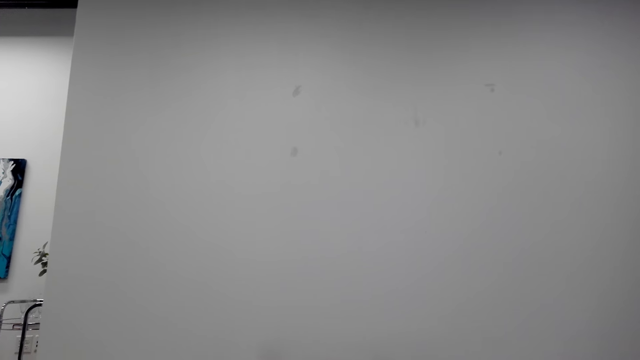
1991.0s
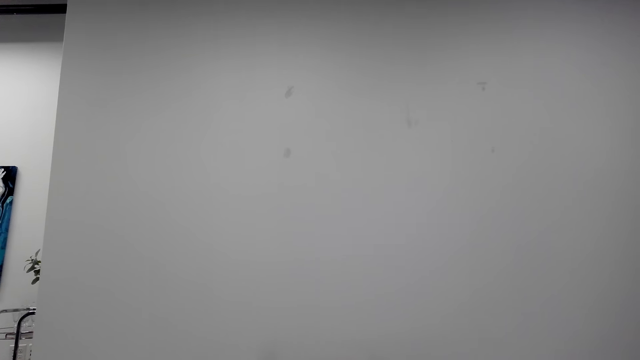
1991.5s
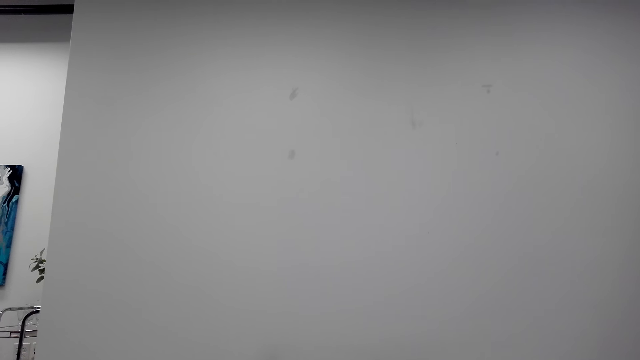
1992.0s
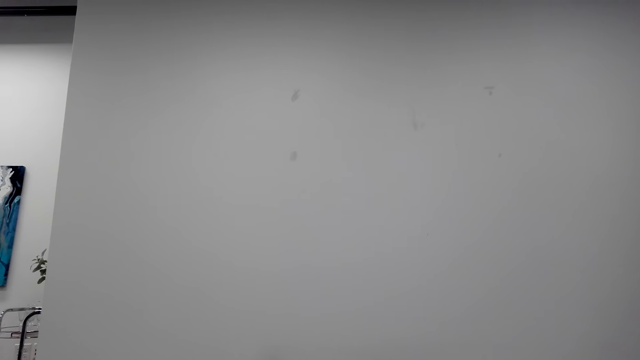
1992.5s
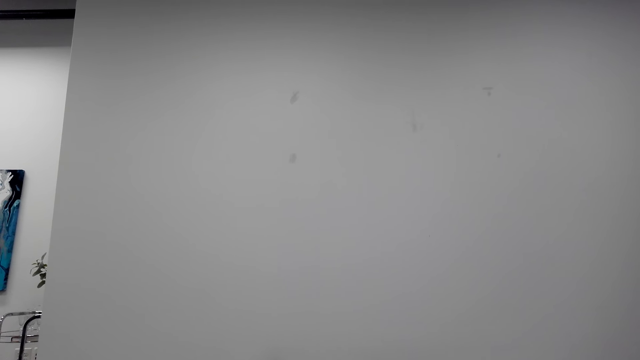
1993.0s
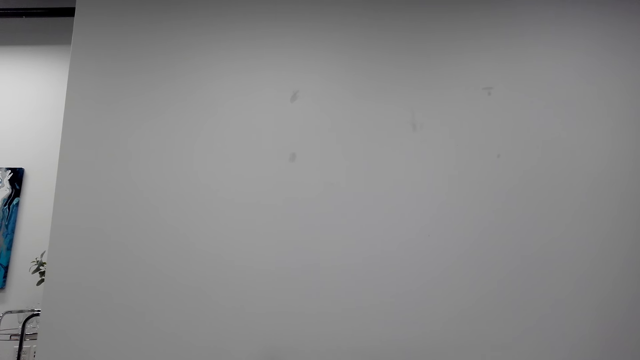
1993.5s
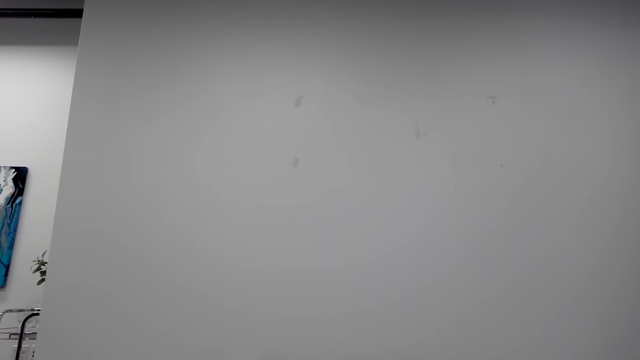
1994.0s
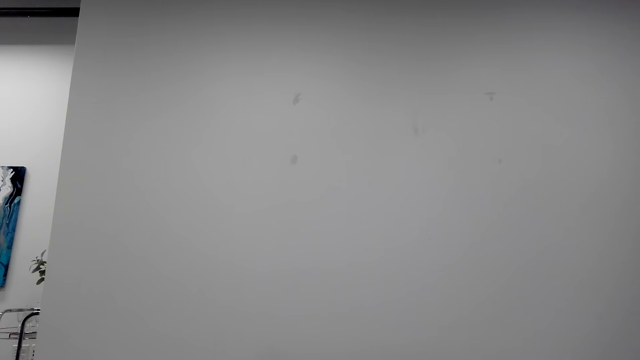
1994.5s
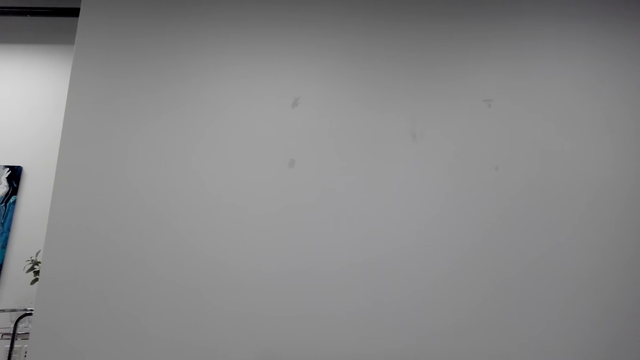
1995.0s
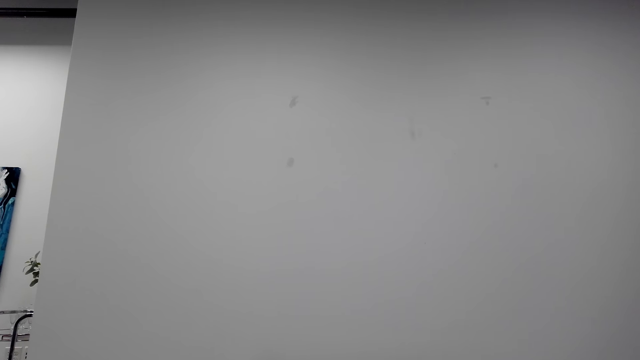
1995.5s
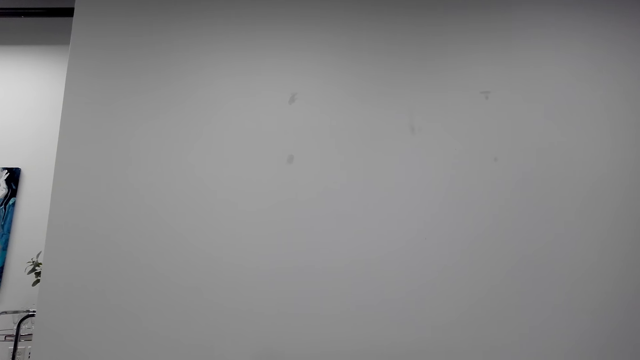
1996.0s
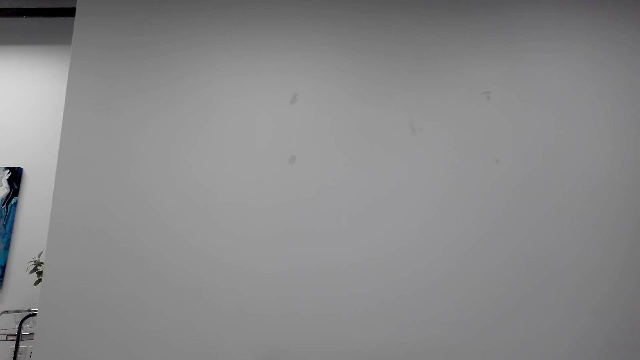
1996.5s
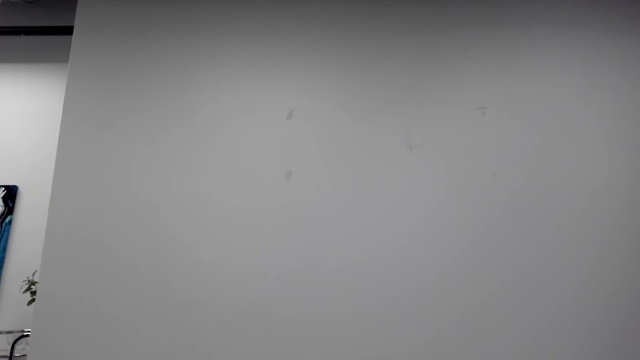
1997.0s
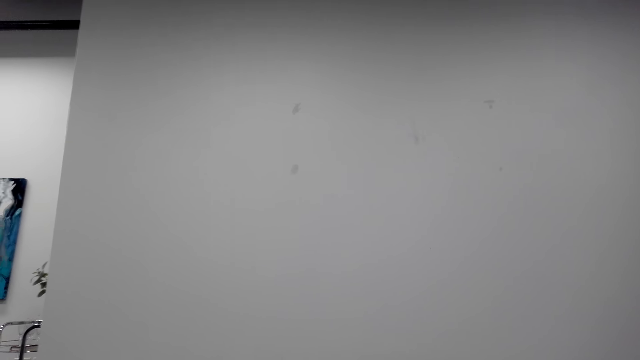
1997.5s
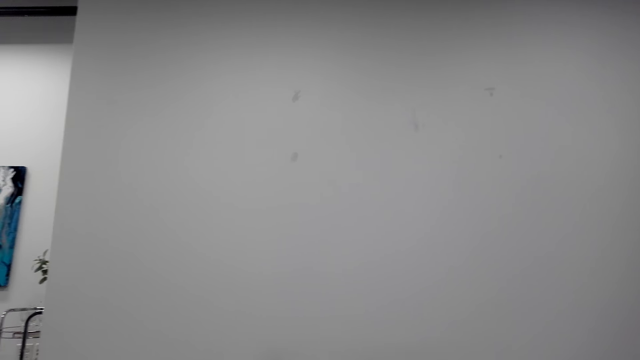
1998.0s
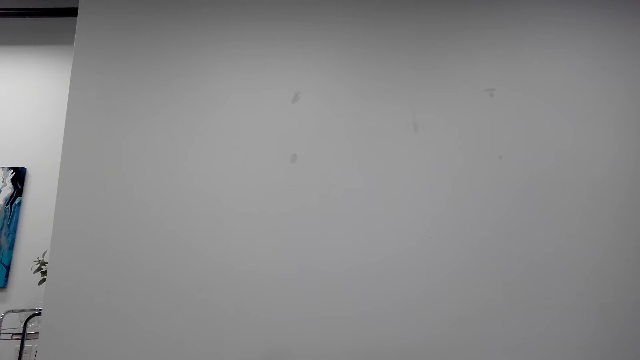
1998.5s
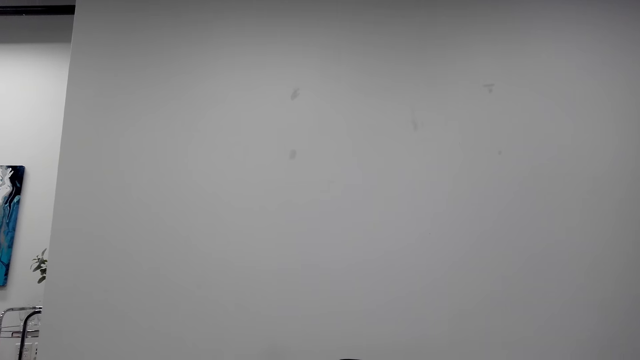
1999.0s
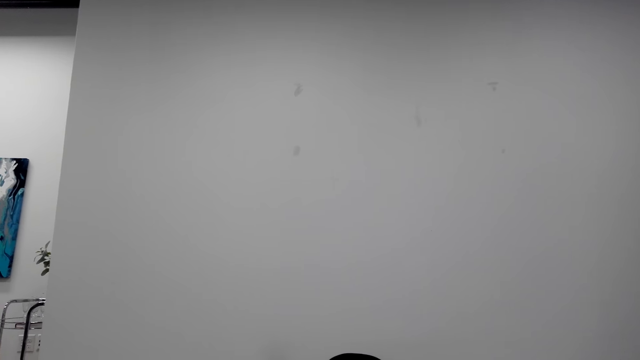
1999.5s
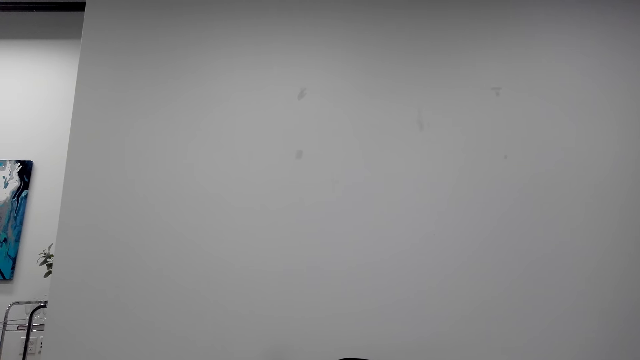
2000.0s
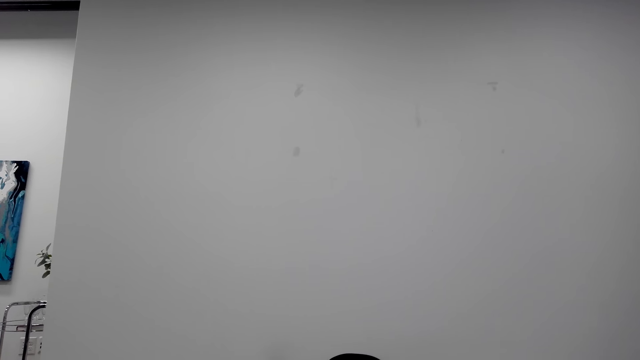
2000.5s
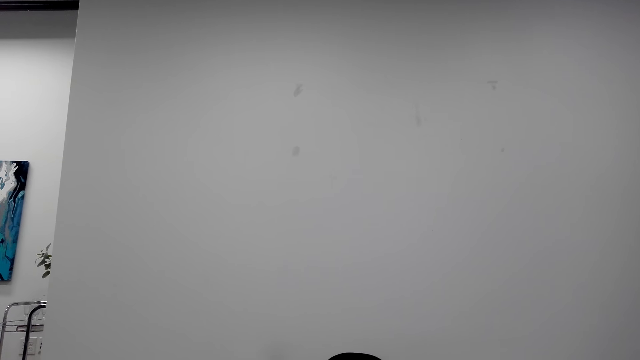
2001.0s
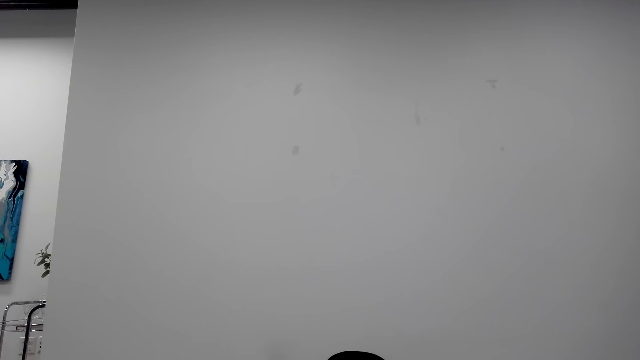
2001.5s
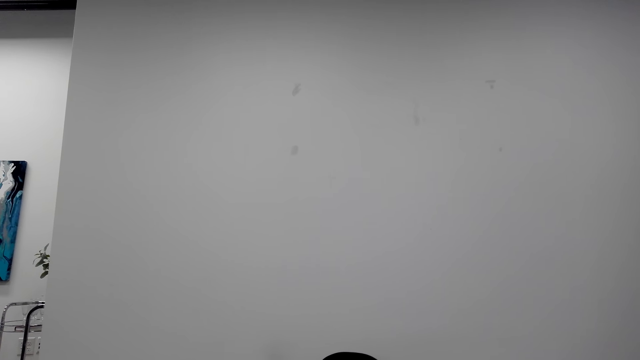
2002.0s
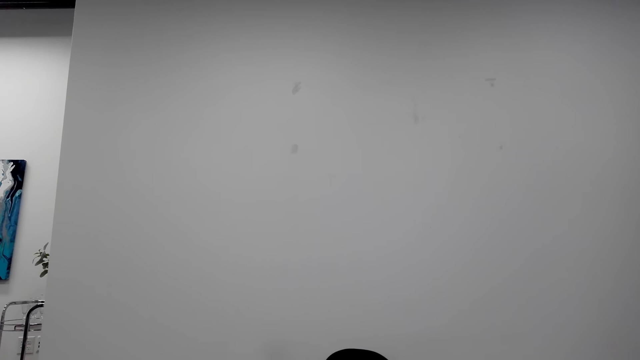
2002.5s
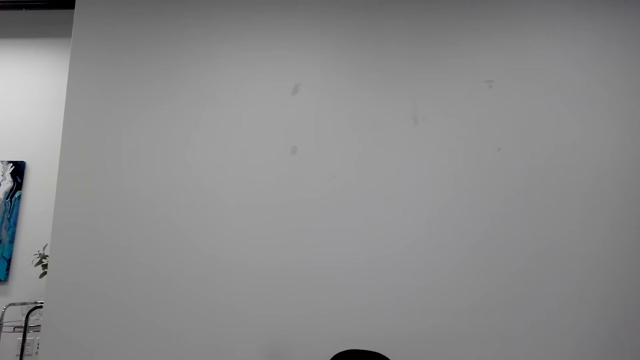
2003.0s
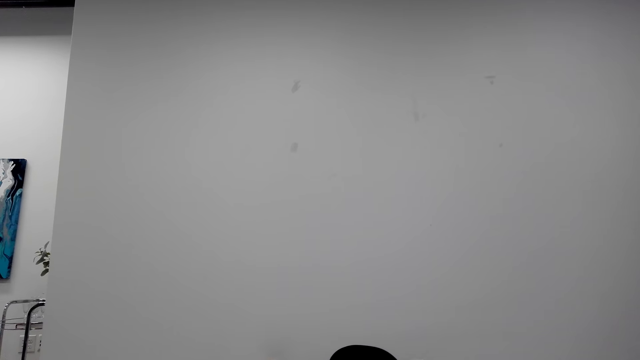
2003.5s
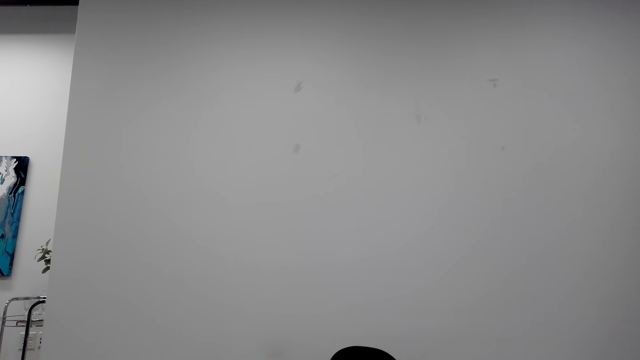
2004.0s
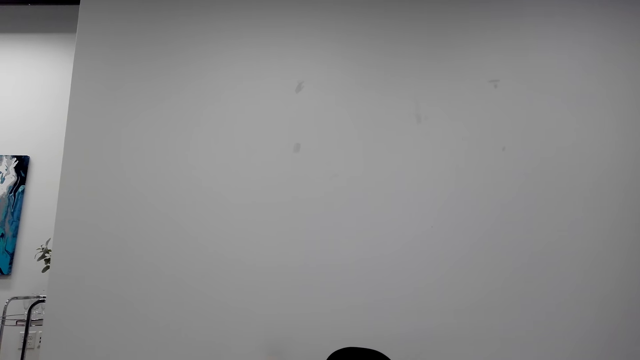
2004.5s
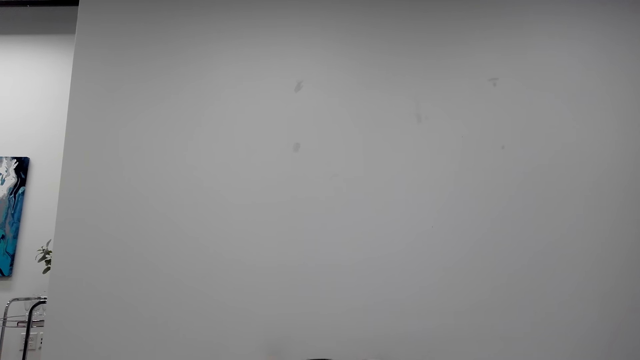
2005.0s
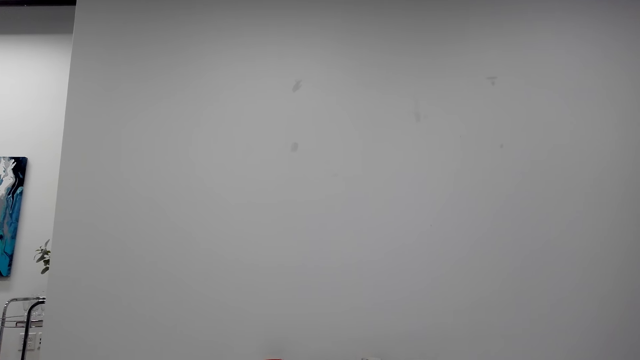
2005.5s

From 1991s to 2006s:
The camera wearer talks with the phone. They talk with the phone again. They raise their knees. They talk with the phone.

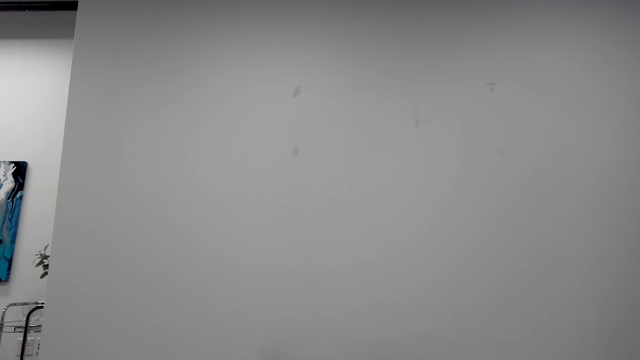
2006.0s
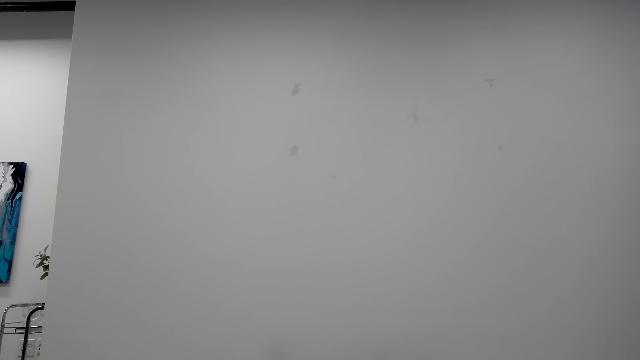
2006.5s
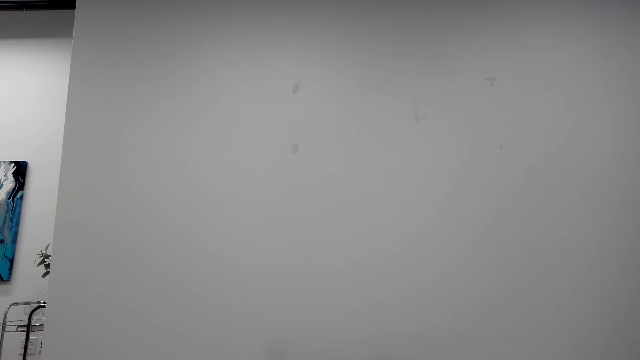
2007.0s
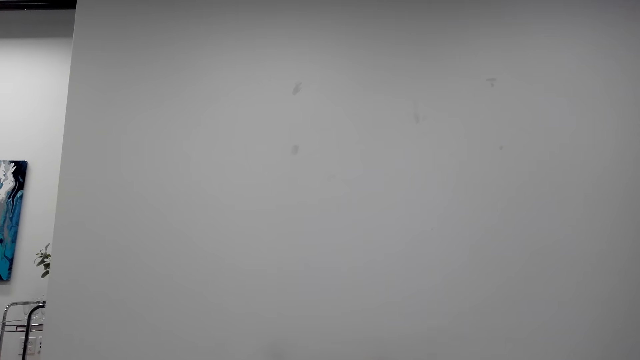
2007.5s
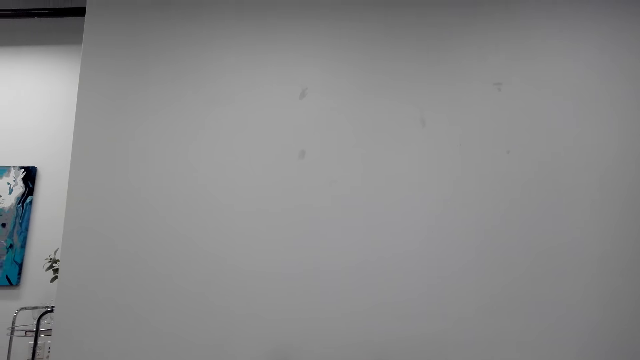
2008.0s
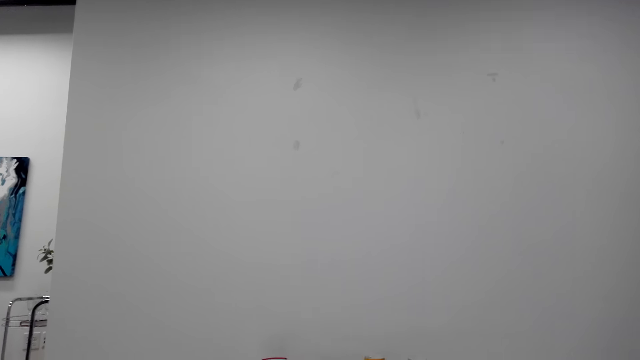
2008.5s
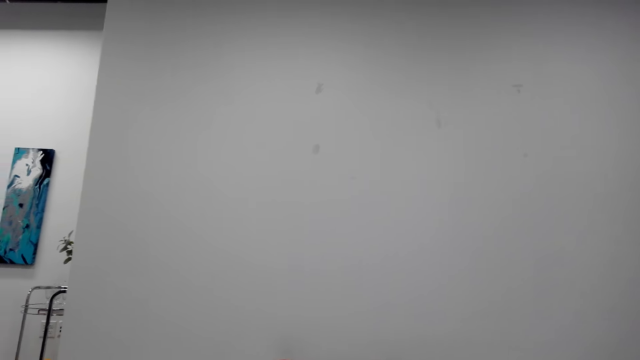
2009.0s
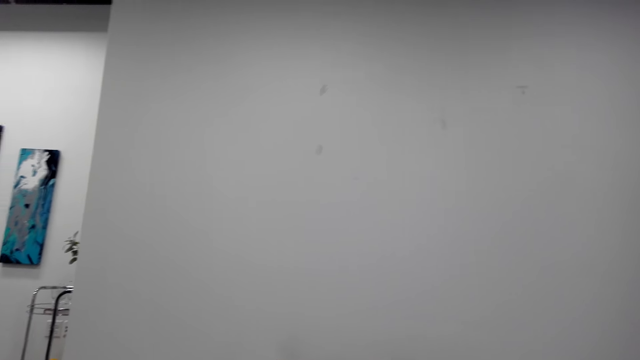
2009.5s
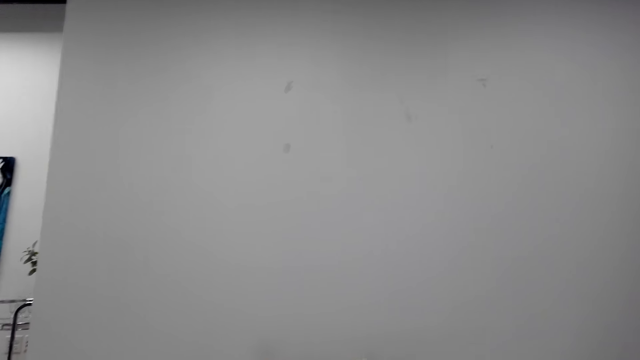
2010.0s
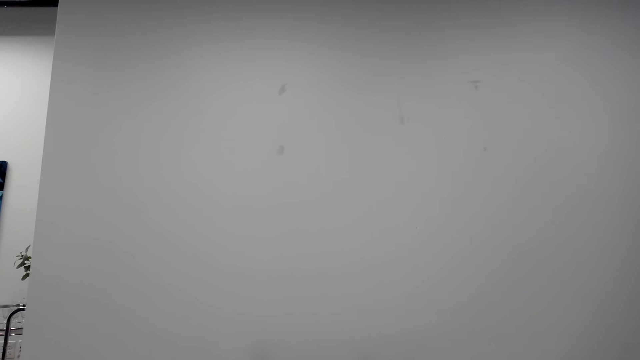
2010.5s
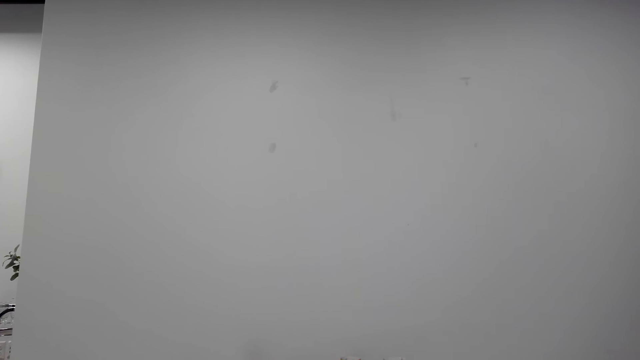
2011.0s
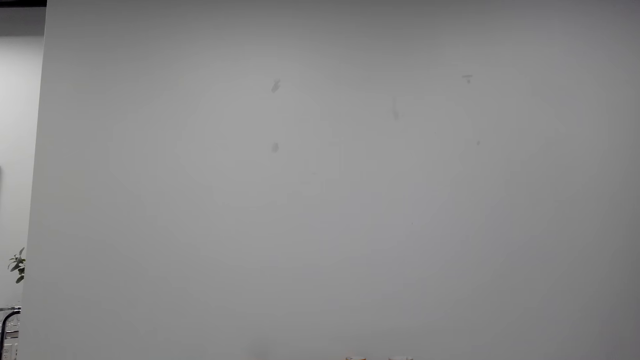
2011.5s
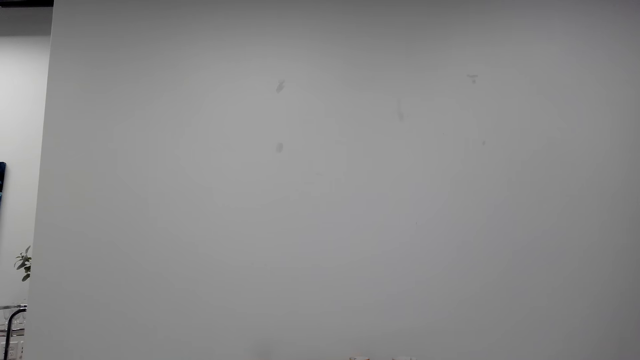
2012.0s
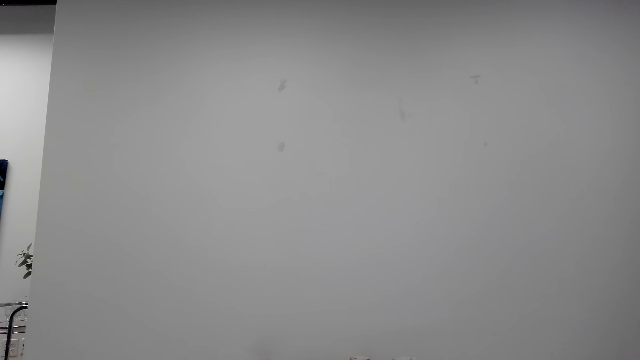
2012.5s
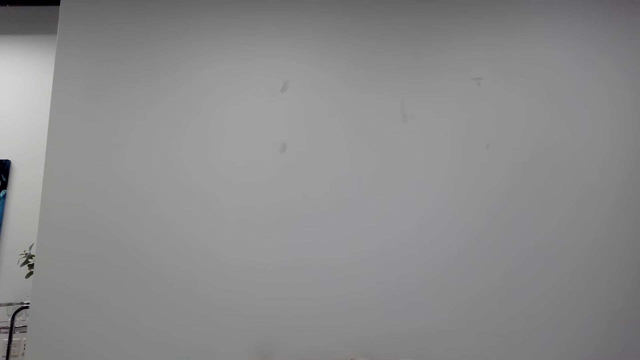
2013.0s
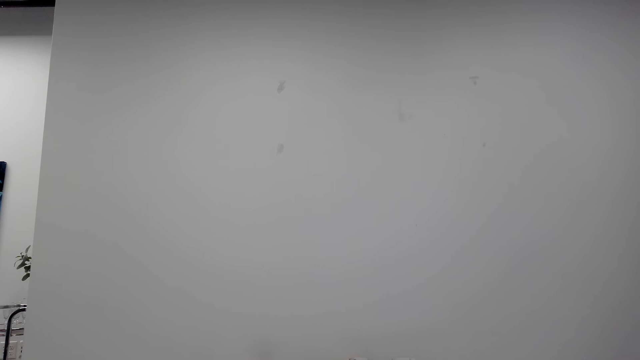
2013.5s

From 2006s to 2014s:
The camera wearer talks with the phone. They talk with the phone again.
